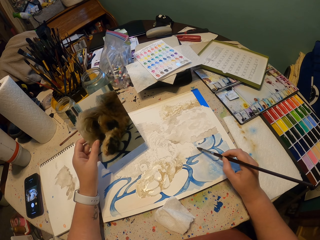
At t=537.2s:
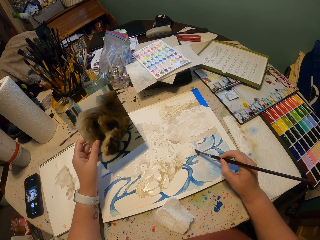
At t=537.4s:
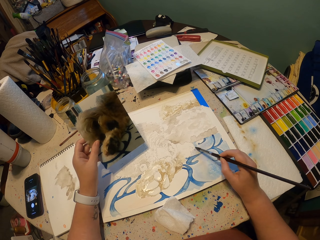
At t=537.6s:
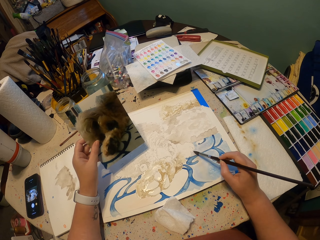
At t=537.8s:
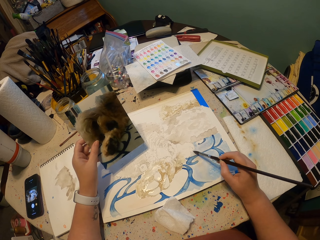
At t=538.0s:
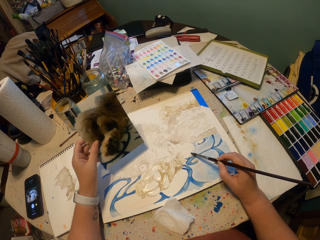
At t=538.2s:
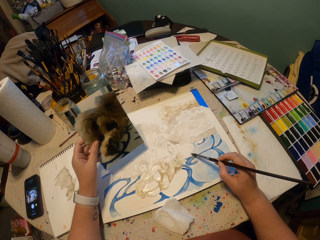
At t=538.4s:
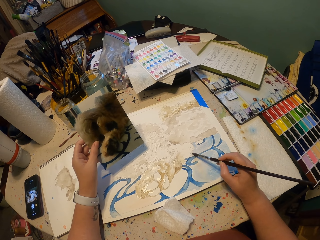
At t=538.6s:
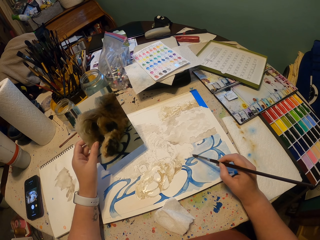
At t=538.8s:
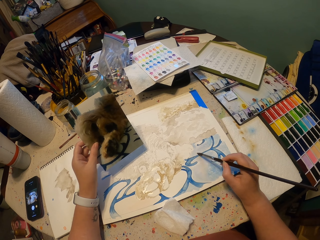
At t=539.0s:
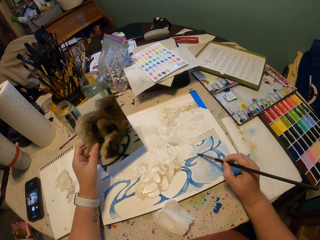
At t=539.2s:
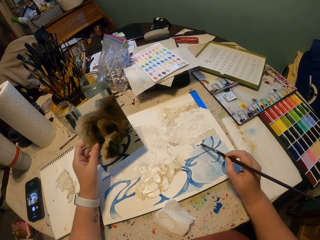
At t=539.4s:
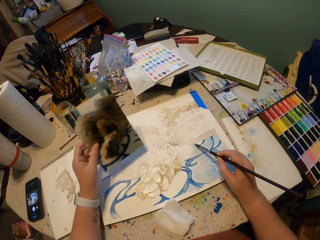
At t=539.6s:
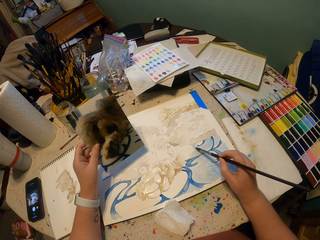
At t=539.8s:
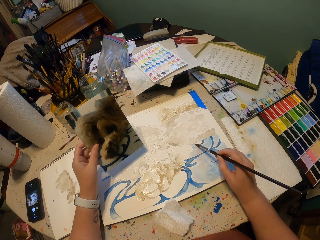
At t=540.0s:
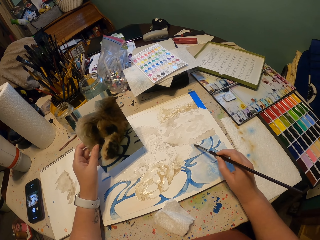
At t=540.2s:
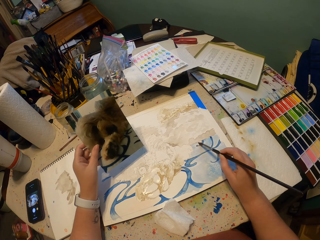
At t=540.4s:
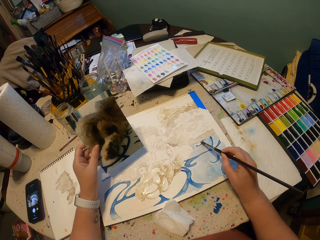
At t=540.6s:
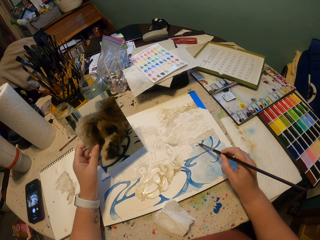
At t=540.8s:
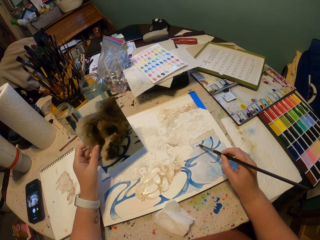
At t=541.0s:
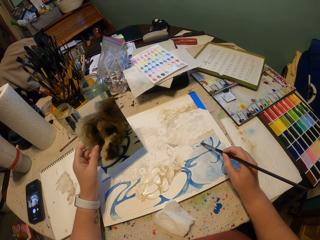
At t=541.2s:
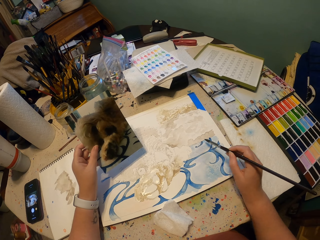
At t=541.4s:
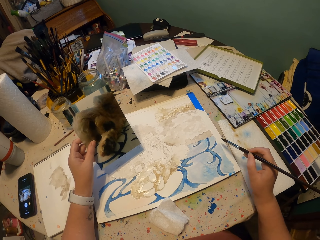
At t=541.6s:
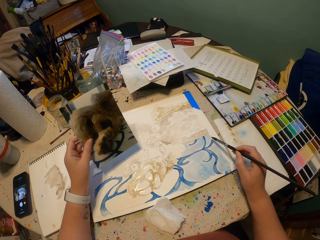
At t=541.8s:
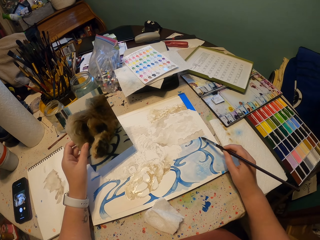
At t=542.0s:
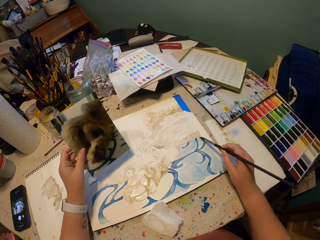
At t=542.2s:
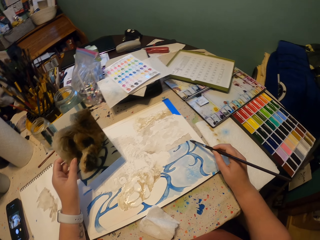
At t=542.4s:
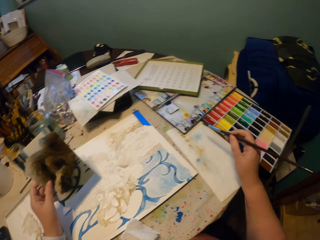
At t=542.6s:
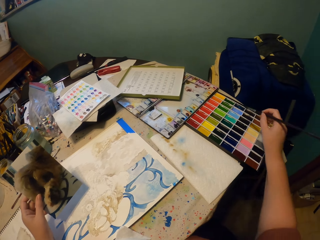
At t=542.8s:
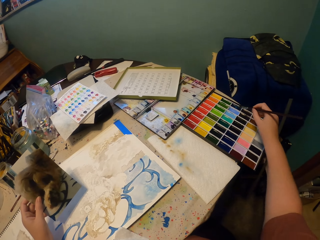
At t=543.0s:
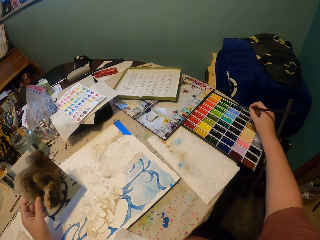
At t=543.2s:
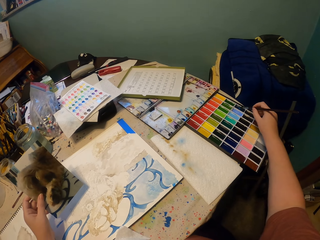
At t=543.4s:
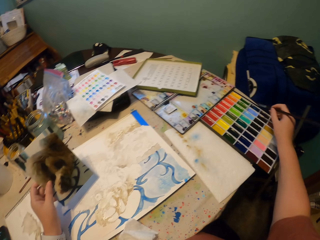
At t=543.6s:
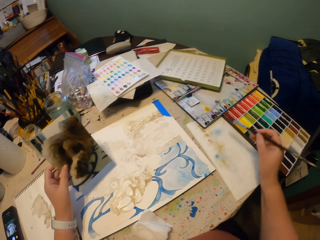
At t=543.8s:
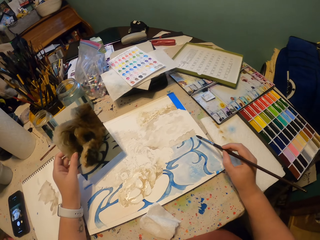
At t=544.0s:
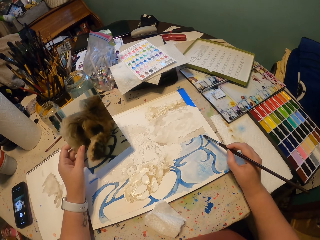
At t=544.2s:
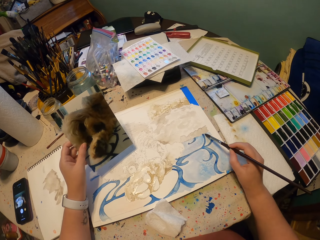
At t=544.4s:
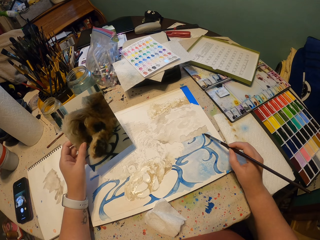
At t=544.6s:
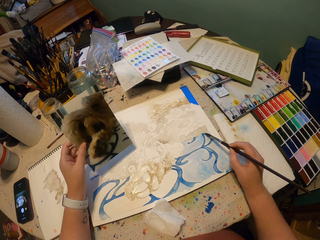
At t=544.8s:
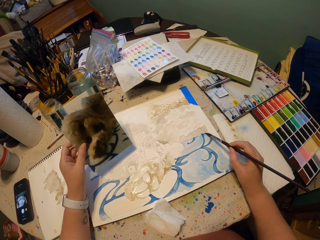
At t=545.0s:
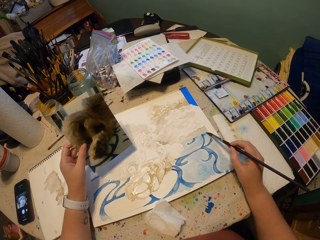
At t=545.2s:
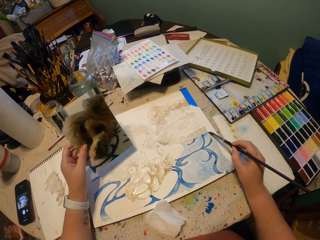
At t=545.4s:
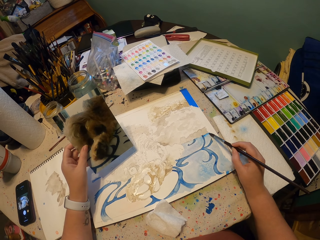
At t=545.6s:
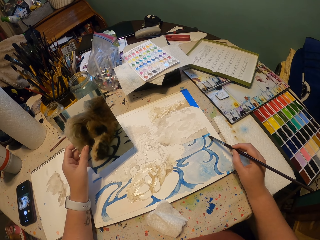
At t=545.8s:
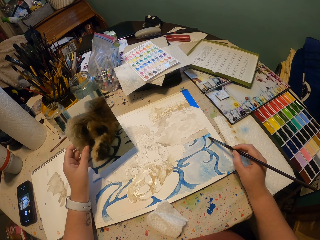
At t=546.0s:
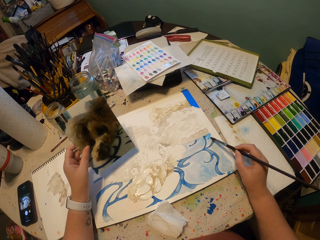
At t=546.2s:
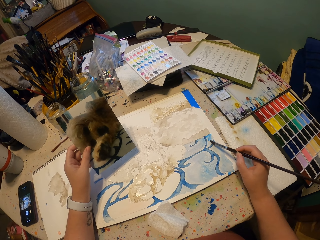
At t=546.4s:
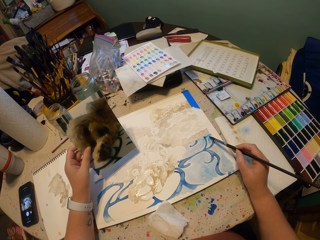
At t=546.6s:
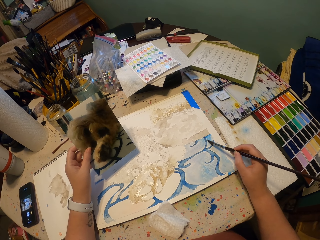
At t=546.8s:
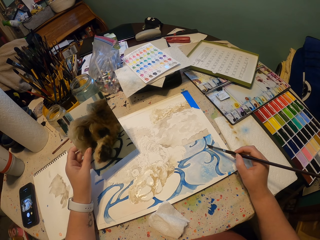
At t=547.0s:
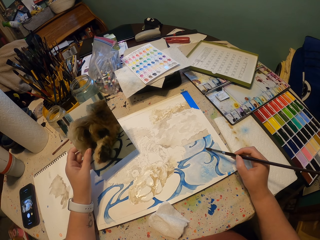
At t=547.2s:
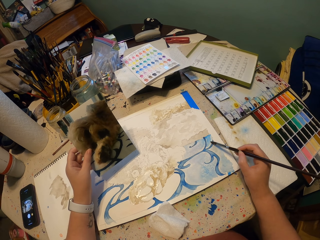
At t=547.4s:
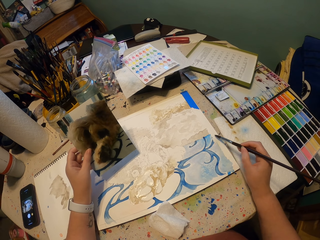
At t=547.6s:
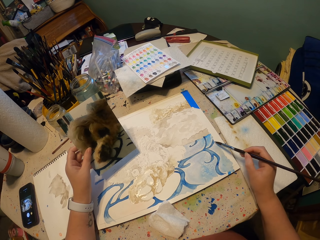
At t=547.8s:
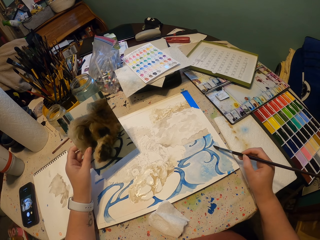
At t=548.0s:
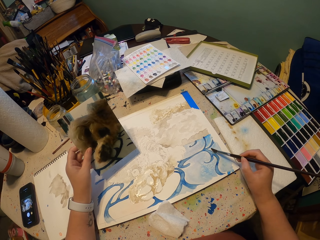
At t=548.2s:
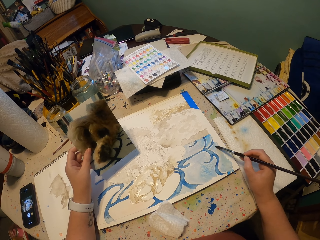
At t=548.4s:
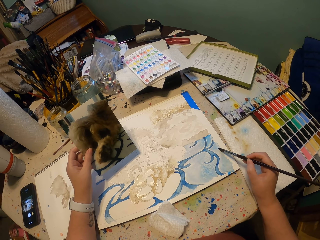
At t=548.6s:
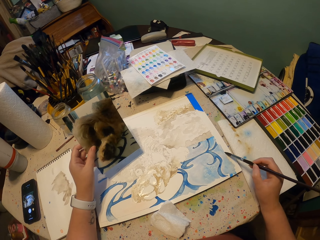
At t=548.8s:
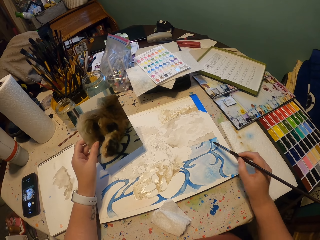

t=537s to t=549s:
The camera wearer dips a brush in paint. They rub the brush on the watercolor. They paint on the drawing book.

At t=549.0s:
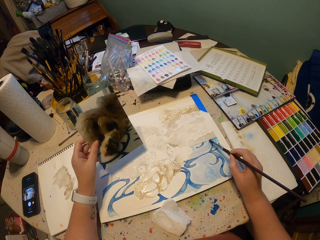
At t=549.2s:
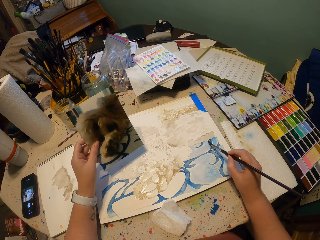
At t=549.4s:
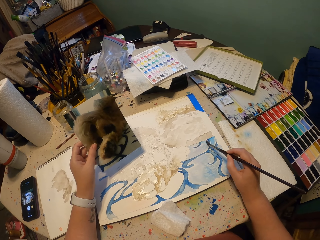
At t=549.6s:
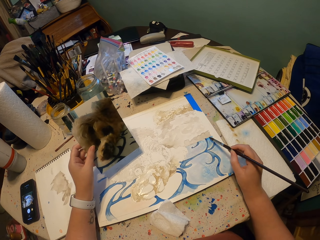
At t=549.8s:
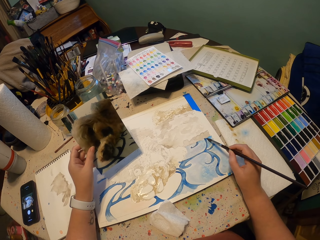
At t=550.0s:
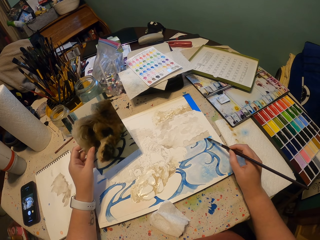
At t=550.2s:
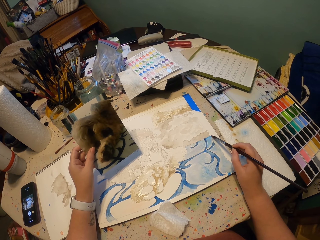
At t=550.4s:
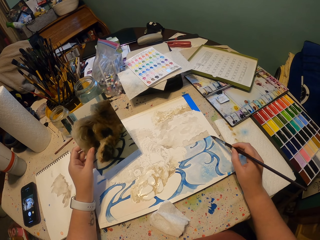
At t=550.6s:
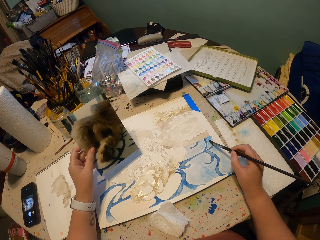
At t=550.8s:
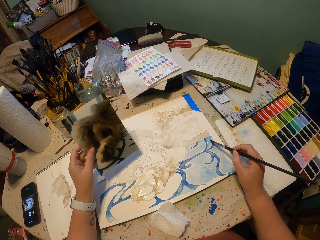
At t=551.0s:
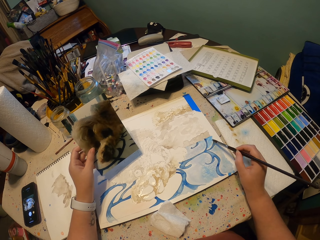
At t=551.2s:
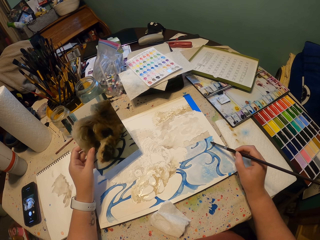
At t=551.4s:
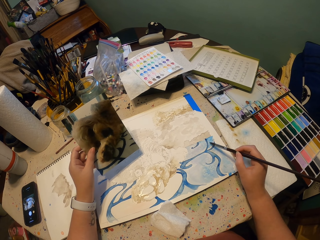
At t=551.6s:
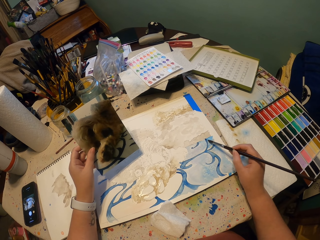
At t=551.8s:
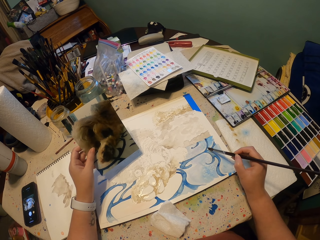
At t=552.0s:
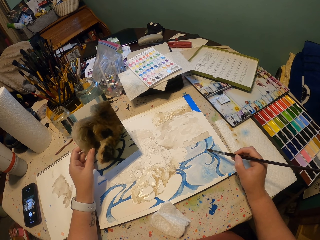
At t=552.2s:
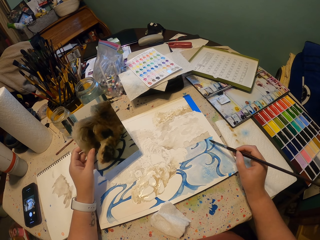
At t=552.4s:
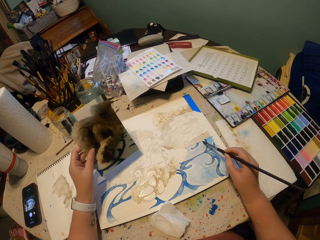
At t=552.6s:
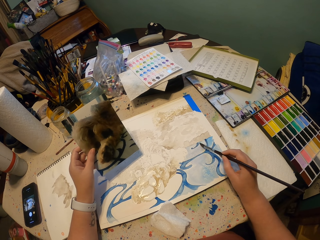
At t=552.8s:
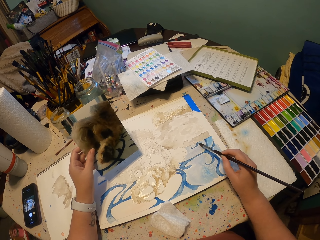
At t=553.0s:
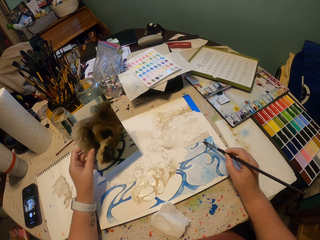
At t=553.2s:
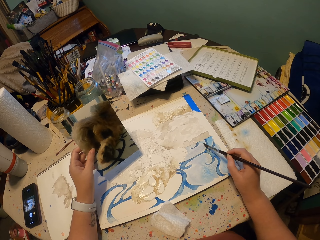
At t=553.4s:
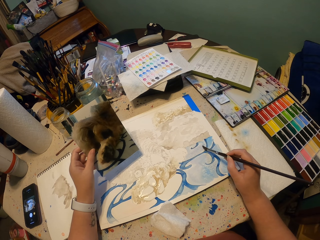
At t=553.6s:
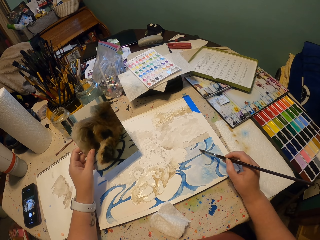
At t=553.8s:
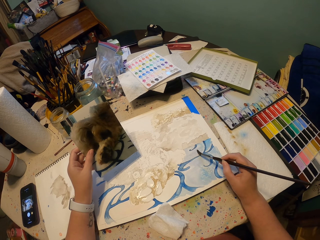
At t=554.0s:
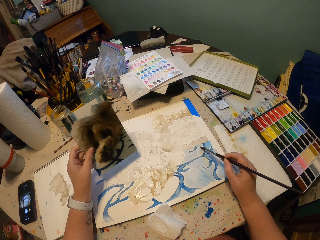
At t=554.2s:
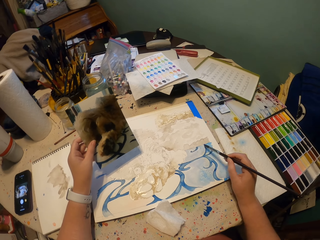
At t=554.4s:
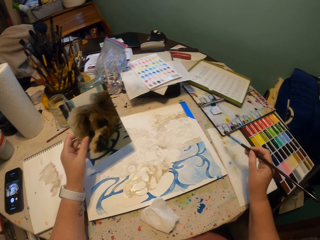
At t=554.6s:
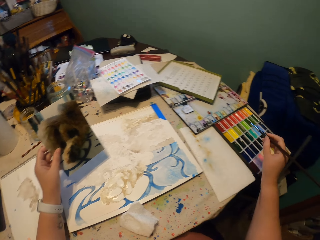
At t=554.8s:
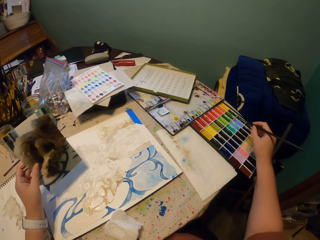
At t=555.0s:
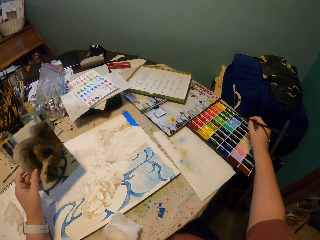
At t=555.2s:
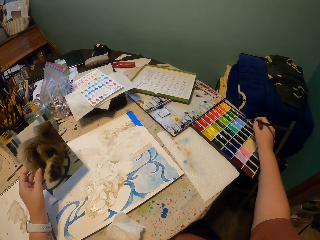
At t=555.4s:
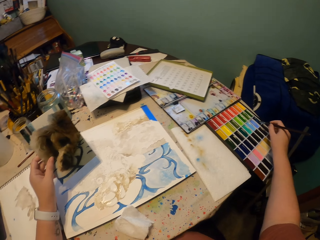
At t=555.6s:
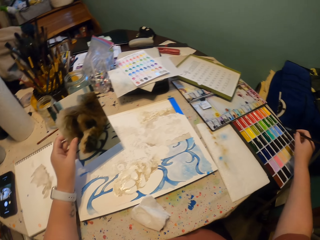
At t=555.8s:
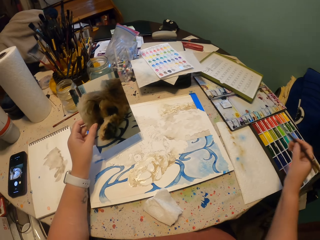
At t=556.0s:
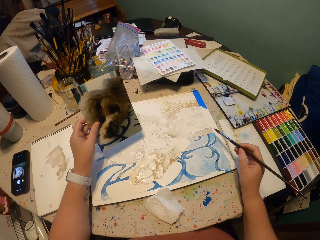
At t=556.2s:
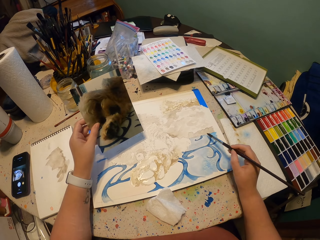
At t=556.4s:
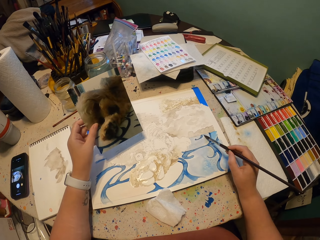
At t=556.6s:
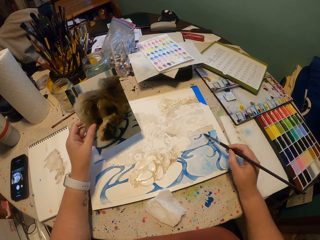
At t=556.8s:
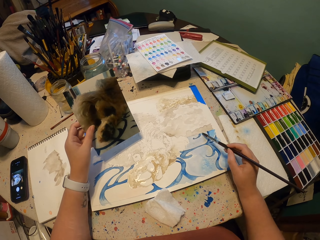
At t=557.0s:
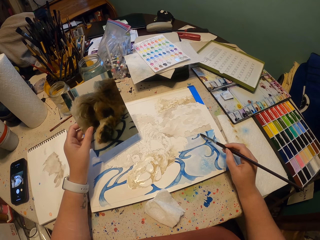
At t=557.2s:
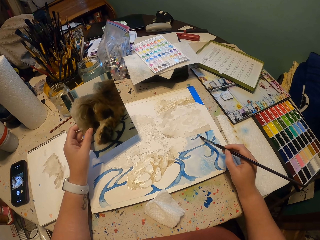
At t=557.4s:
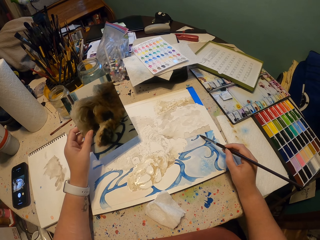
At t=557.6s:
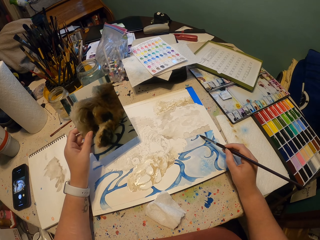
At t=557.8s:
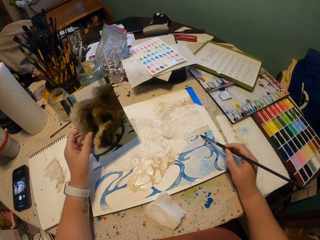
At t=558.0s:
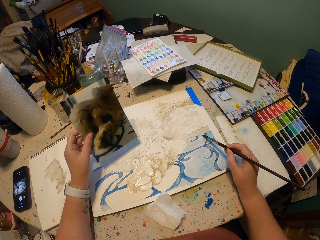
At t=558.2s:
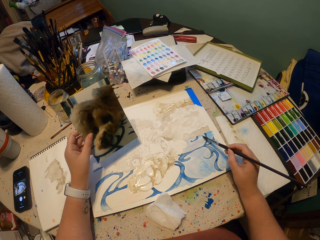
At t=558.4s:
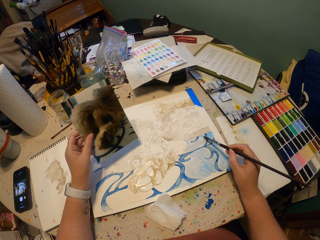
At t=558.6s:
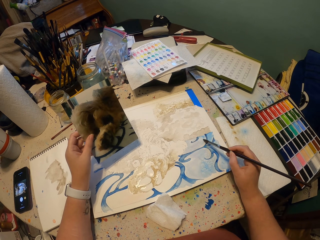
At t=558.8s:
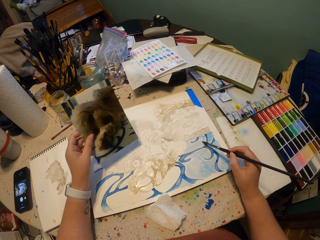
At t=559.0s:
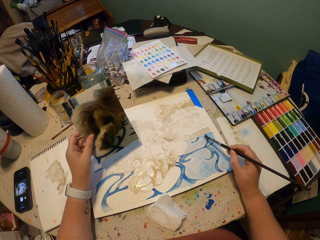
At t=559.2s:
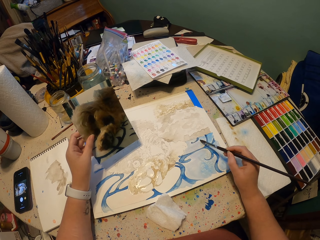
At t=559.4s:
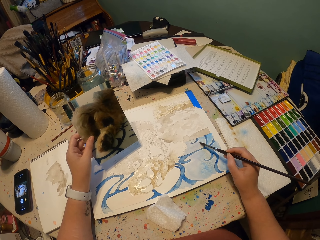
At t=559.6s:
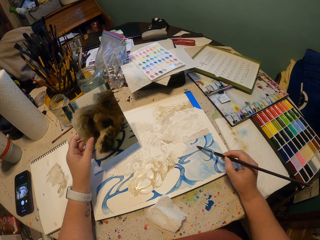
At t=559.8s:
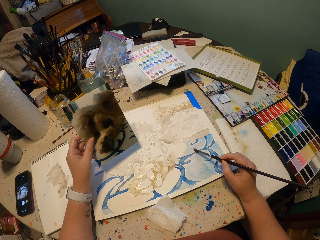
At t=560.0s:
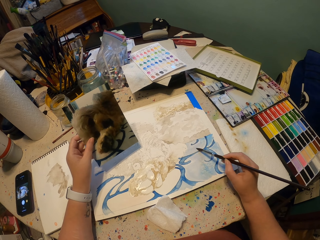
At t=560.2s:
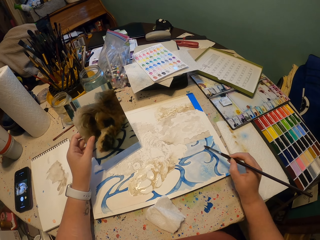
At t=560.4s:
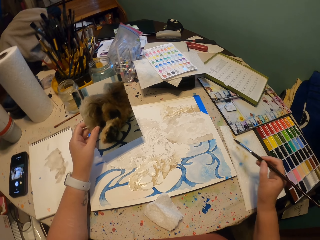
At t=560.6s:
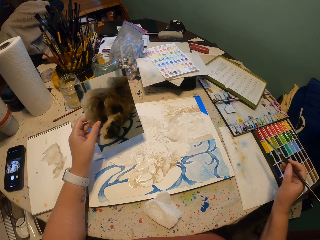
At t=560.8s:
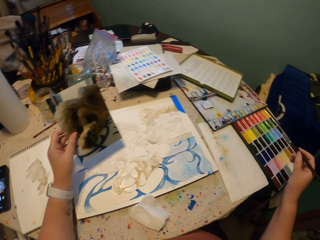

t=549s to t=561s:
The camera wearer dips the paintbrush in the paint. They release the paintbrush from the paint. They paint on the paper.
